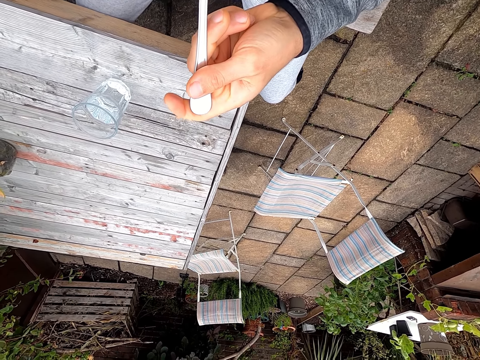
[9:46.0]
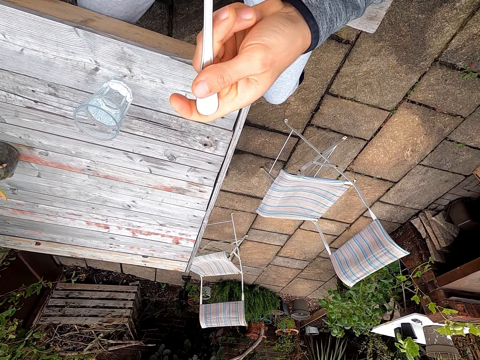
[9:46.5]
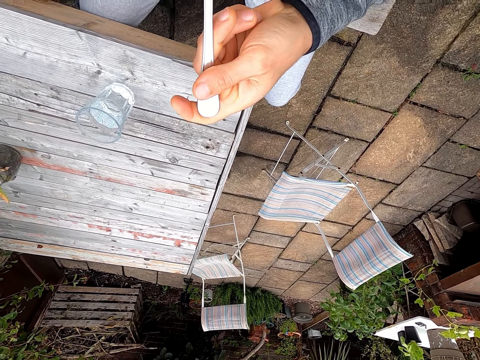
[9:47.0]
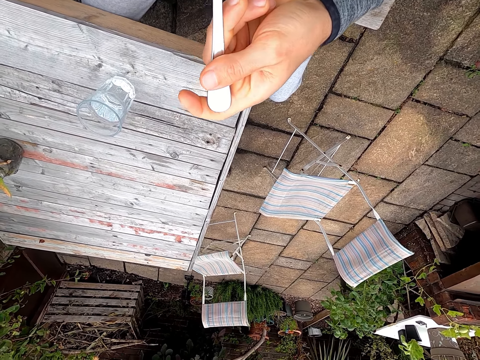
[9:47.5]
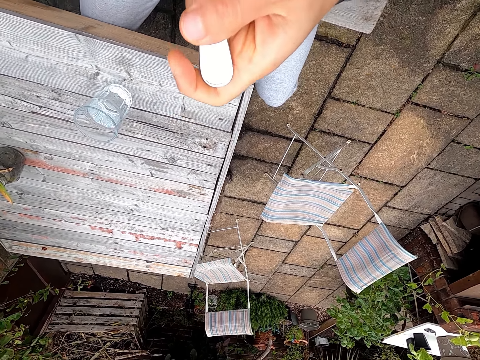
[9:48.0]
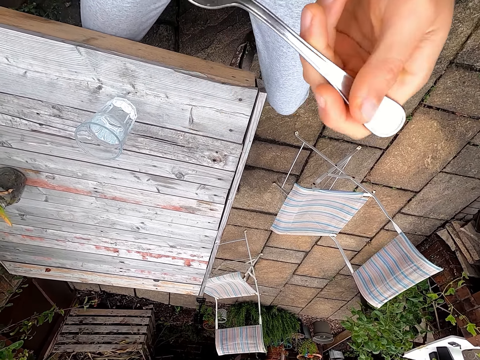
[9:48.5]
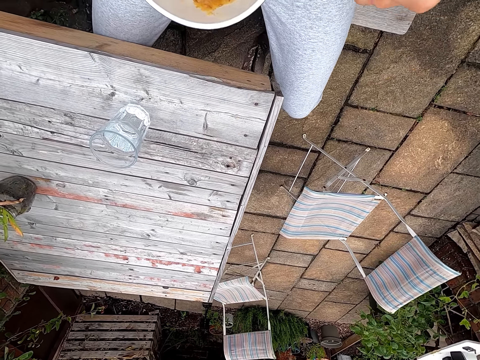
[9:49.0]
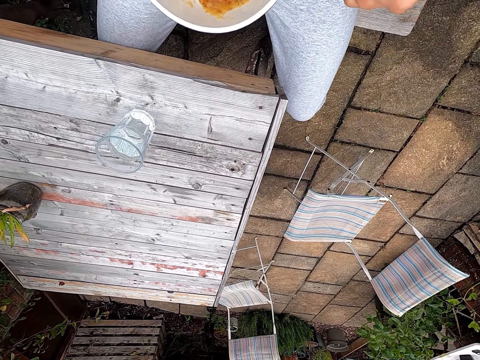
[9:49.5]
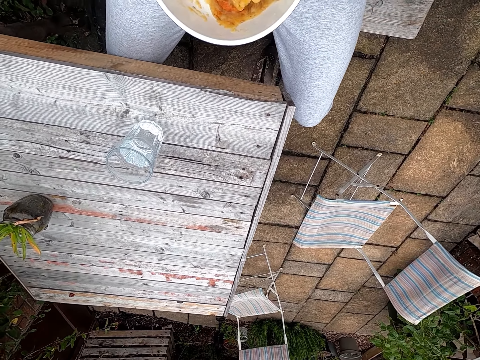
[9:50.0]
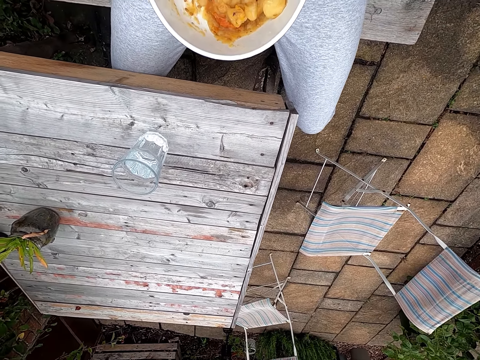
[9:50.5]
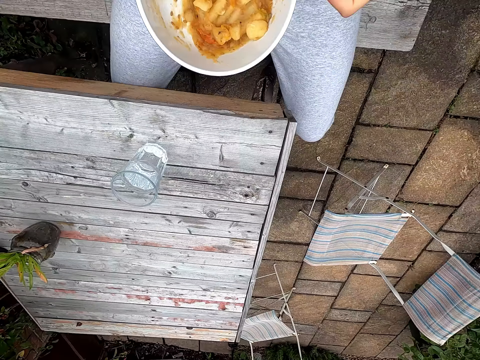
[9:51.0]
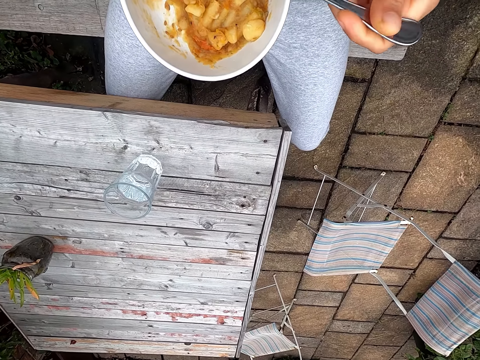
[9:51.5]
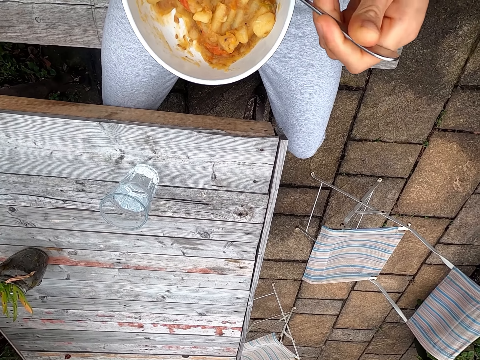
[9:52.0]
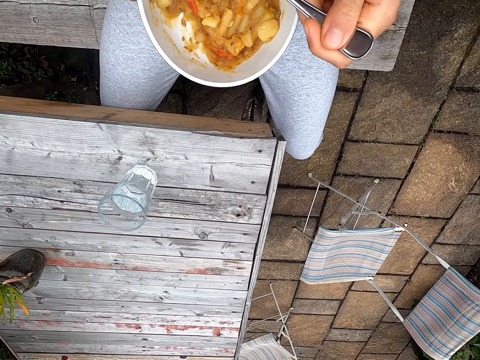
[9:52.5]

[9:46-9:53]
The camera wearer eats food.

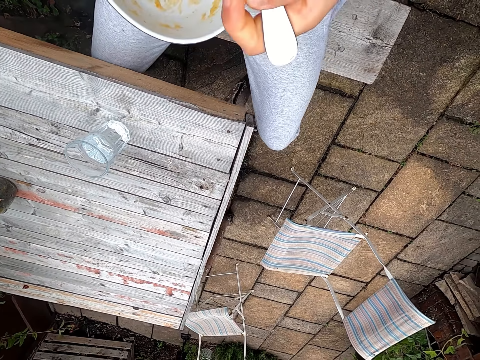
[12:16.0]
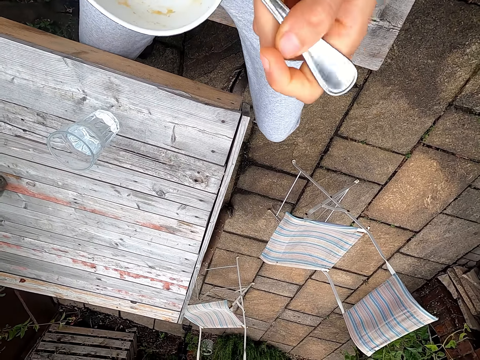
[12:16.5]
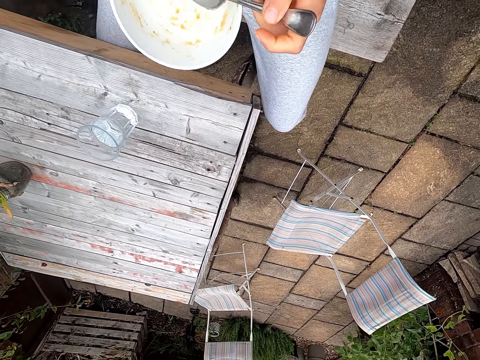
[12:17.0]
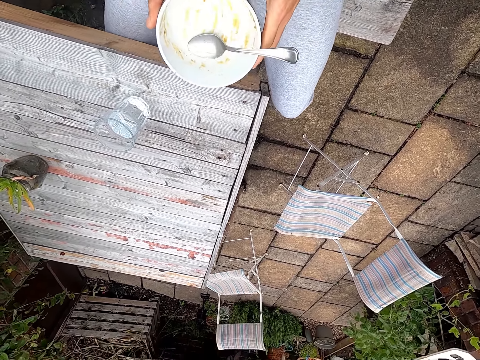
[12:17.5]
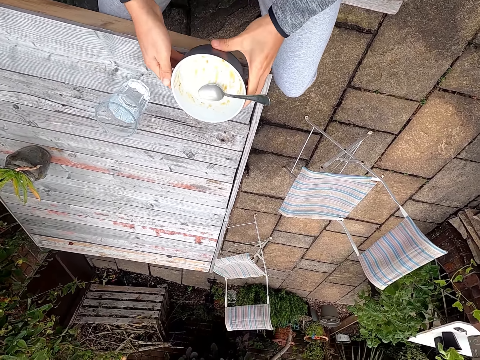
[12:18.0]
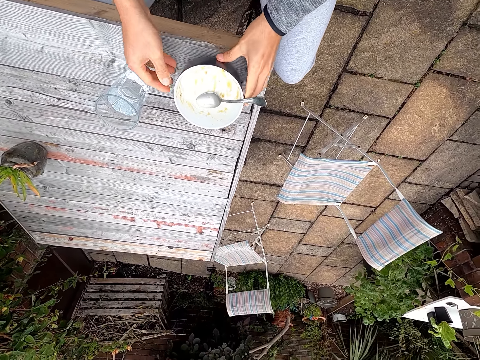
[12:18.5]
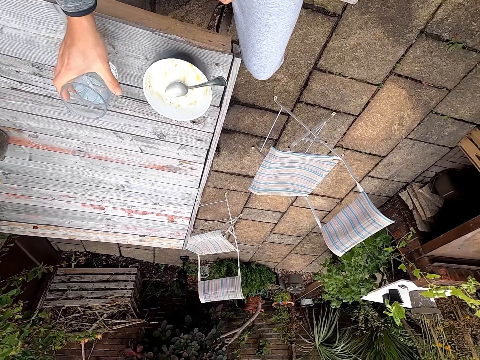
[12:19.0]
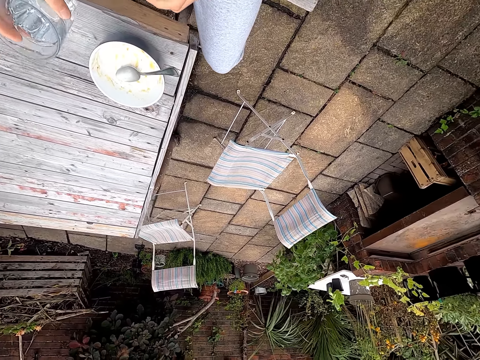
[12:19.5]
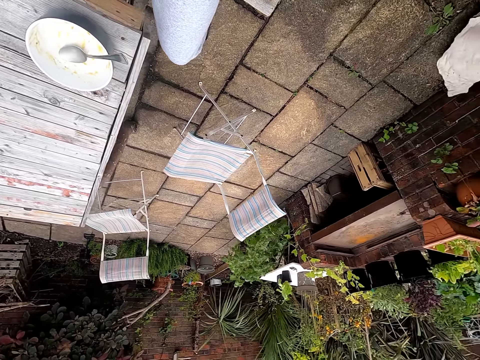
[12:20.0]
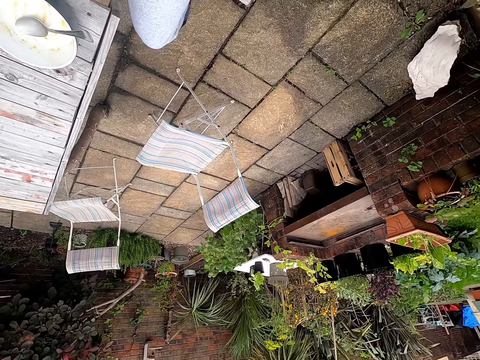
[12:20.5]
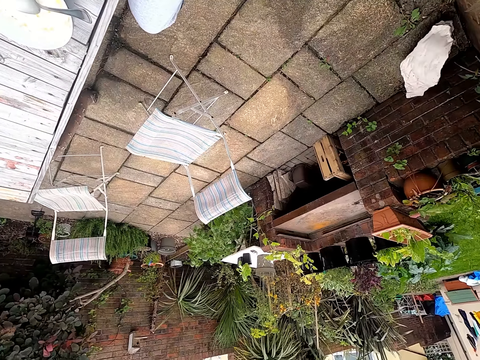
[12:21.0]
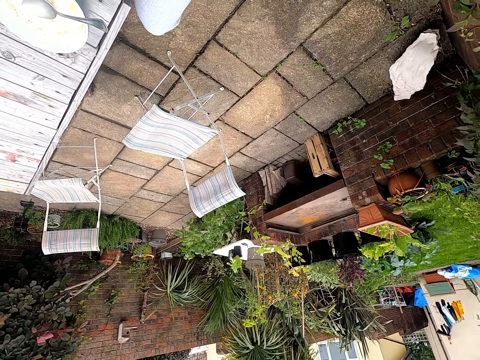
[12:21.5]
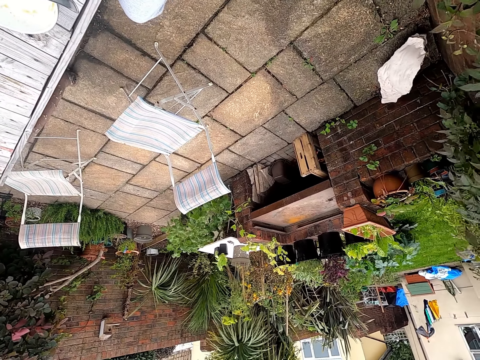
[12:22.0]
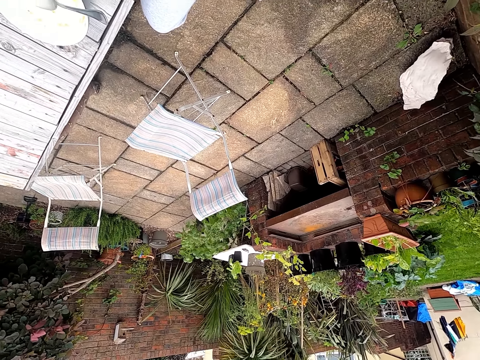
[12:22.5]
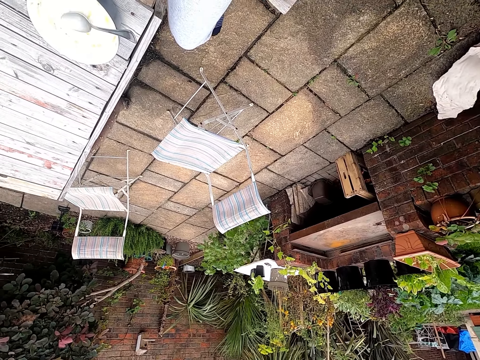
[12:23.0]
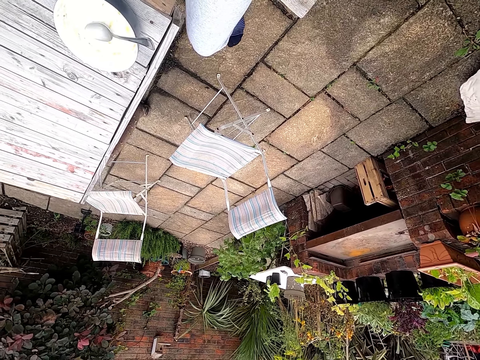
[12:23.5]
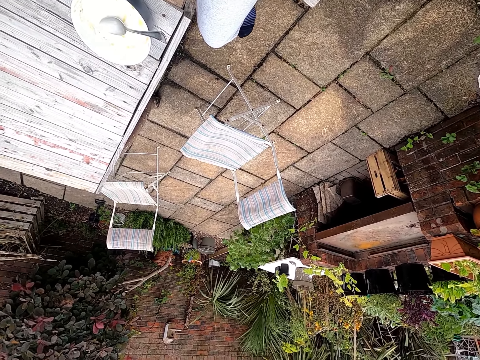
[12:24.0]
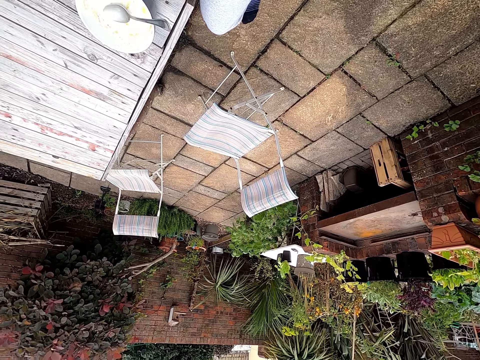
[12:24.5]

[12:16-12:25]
The camera wearer puts the bowl on the table. They pick up a glass of water from the table.

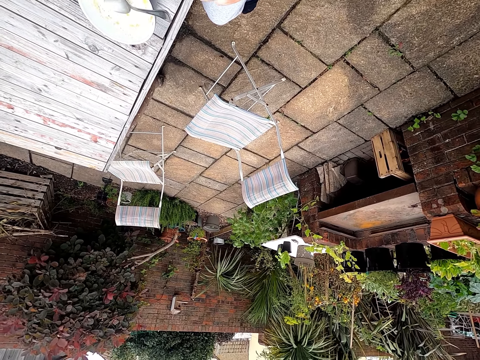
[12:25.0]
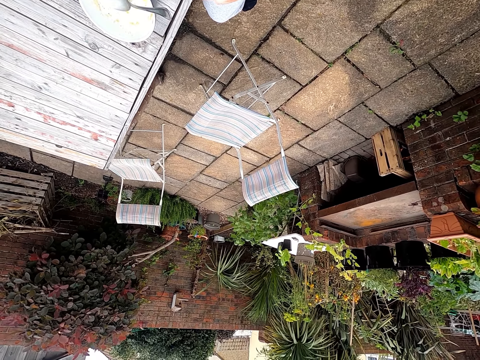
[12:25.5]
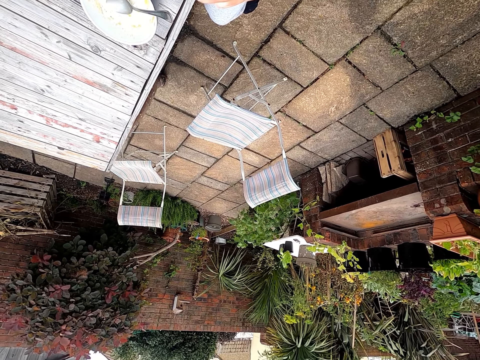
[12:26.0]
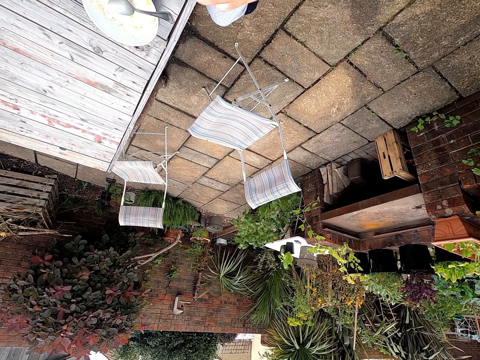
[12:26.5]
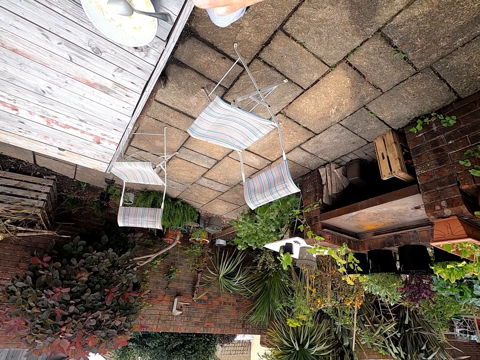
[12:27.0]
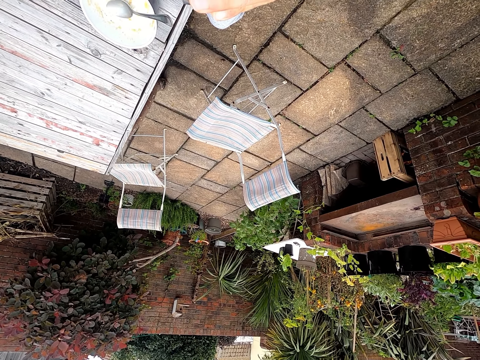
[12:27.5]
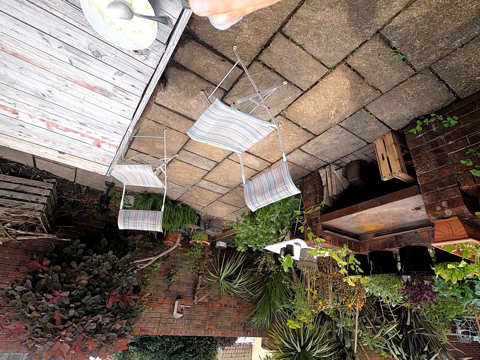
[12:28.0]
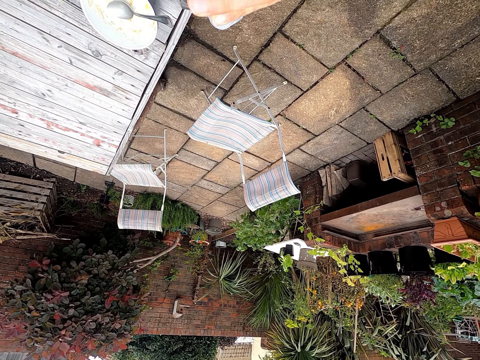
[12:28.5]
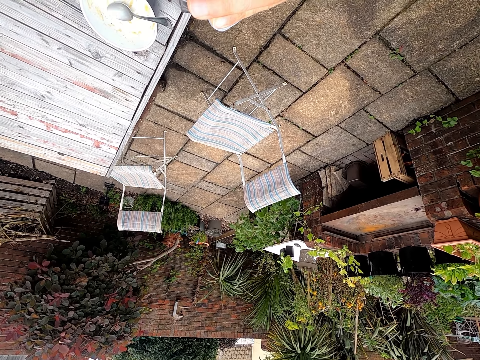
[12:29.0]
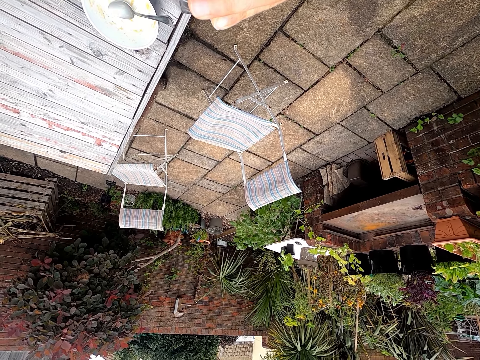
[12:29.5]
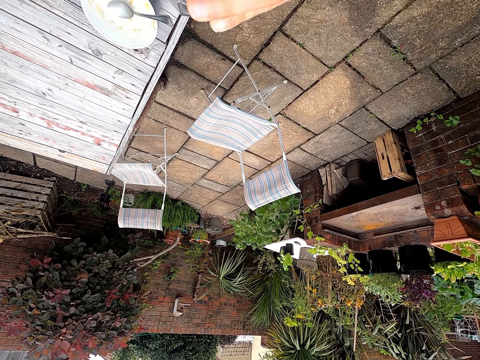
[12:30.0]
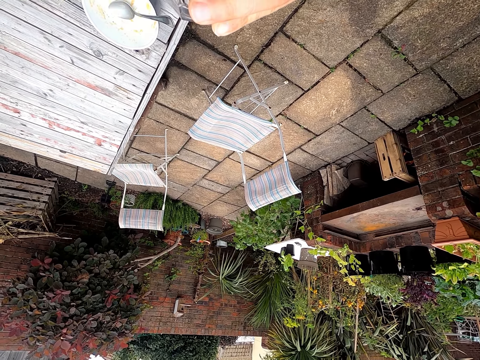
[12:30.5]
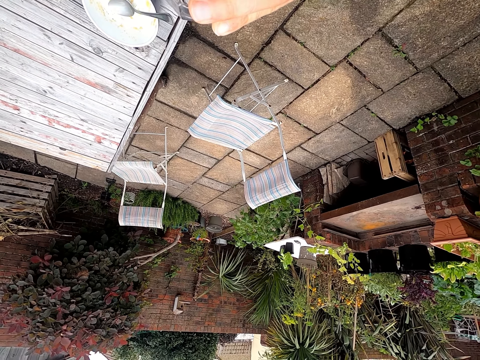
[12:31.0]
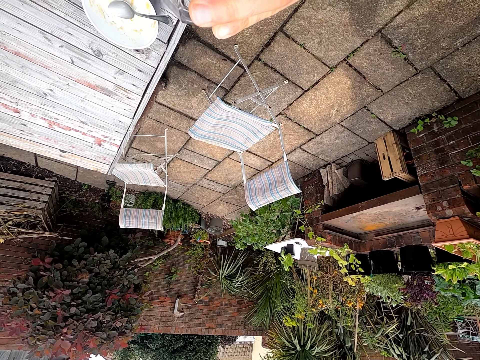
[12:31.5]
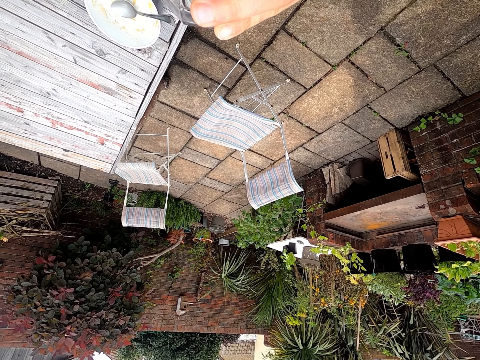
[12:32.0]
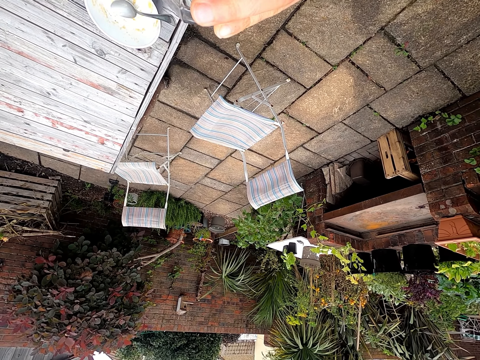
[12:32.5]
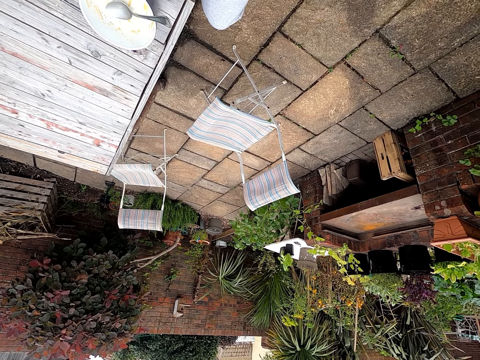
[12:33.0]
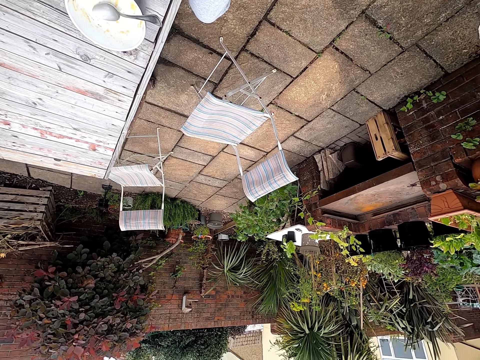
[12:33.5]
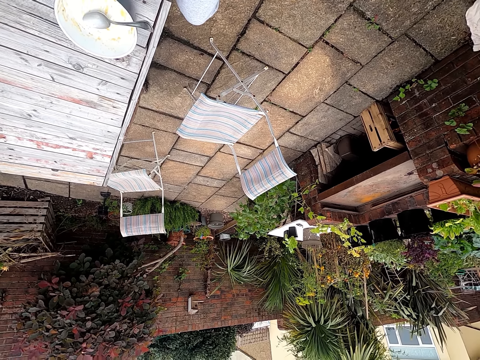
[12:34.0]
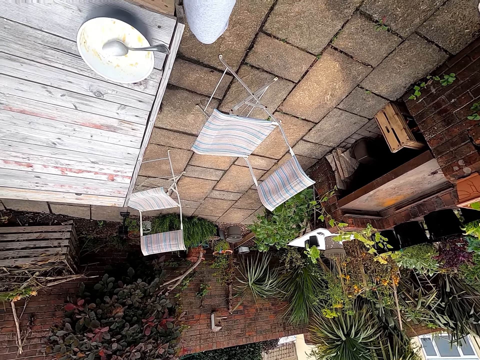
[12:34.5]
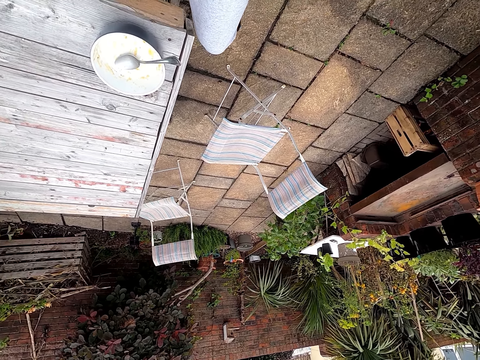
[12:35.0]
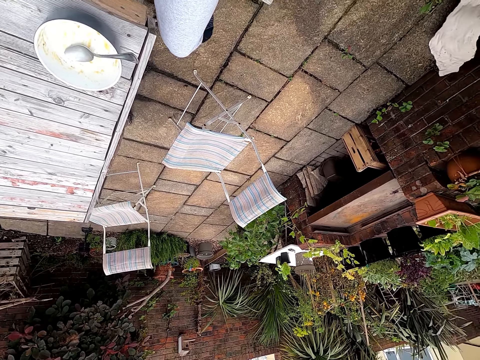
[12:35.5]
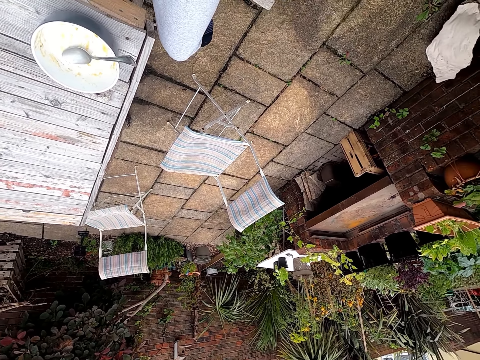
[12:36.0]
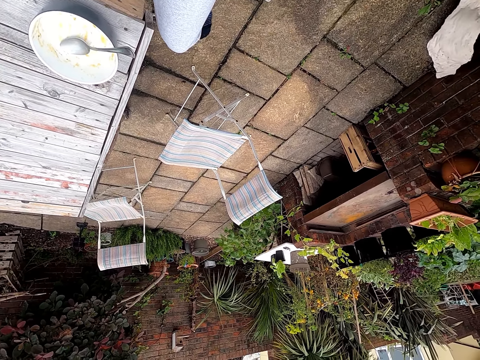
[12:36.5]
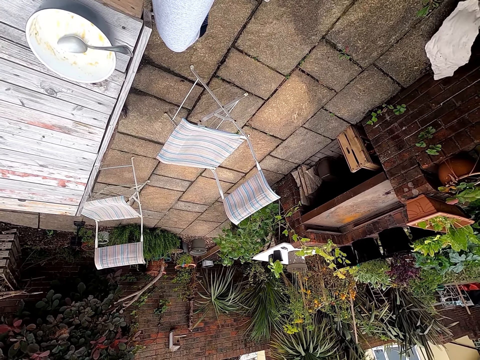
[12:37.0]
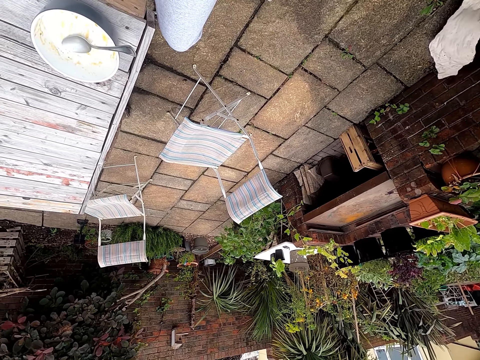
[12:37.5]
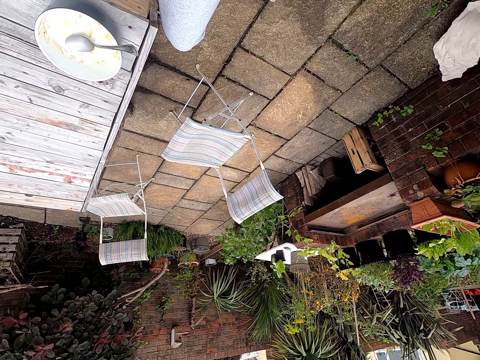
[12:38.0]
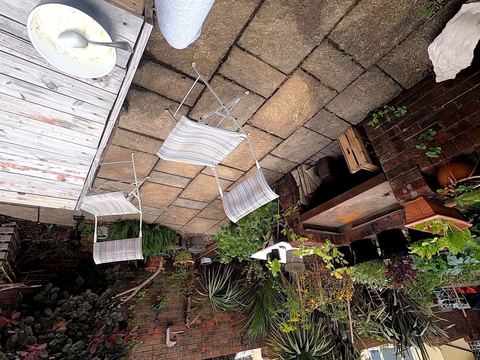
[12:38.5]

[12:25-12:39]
The camera wearer drinks water. They look around.
